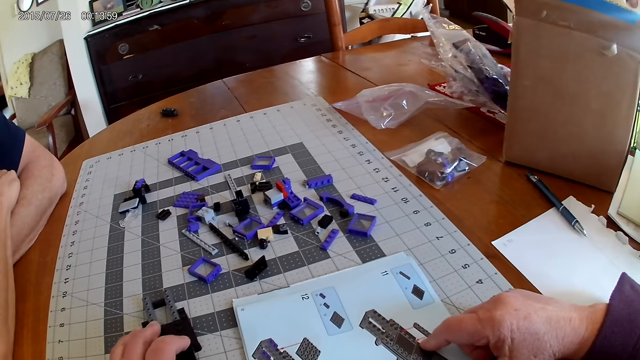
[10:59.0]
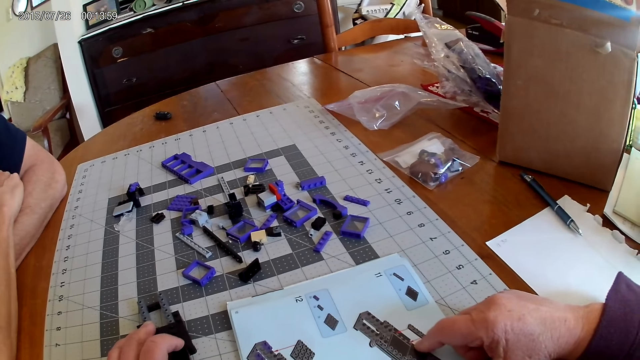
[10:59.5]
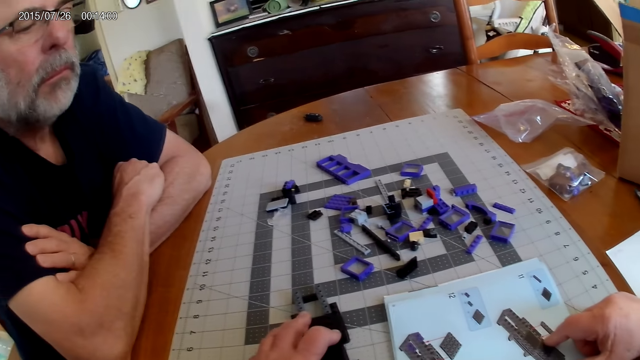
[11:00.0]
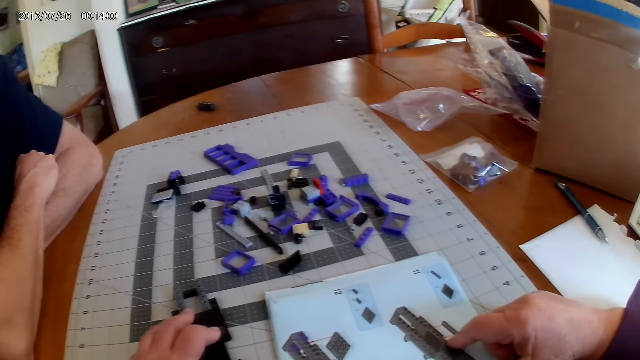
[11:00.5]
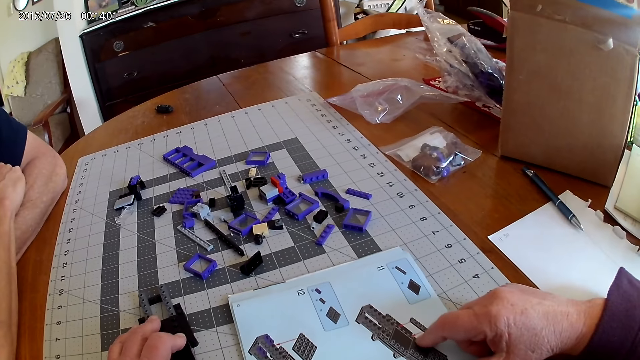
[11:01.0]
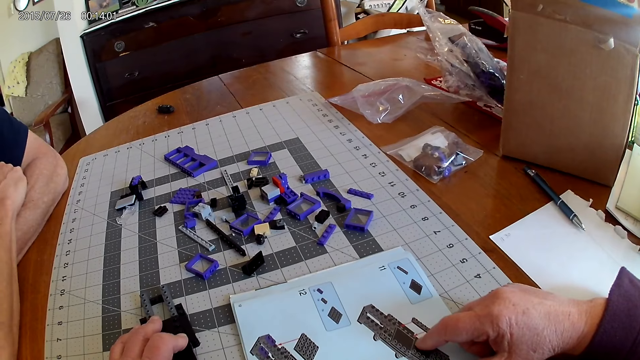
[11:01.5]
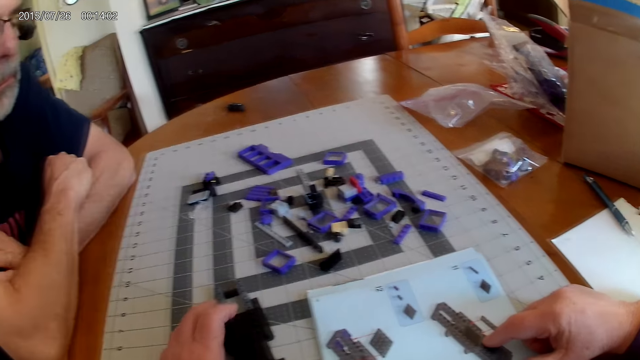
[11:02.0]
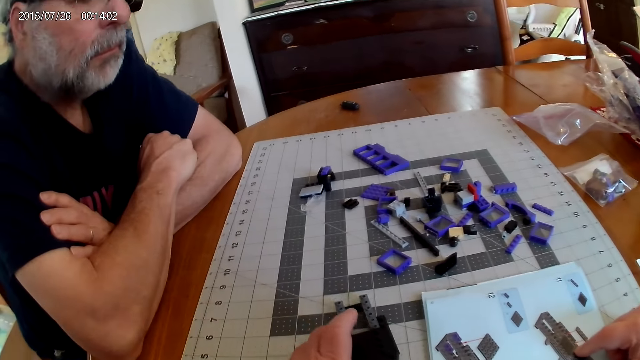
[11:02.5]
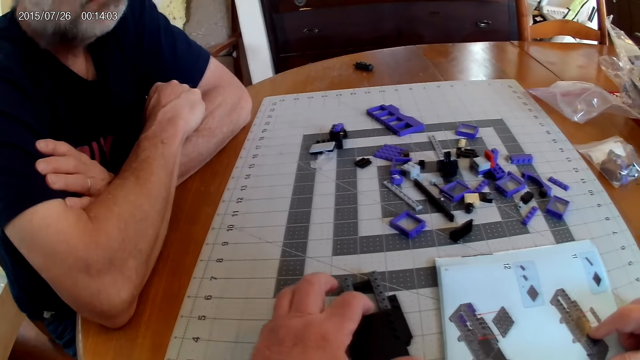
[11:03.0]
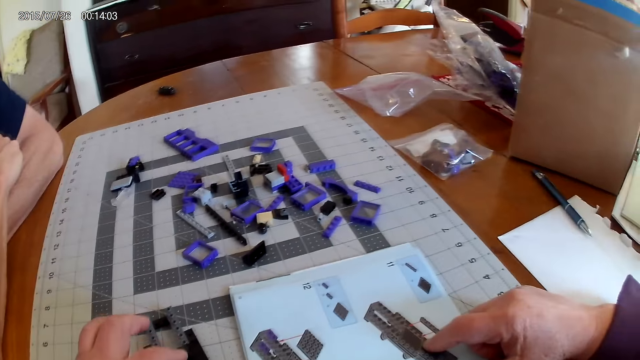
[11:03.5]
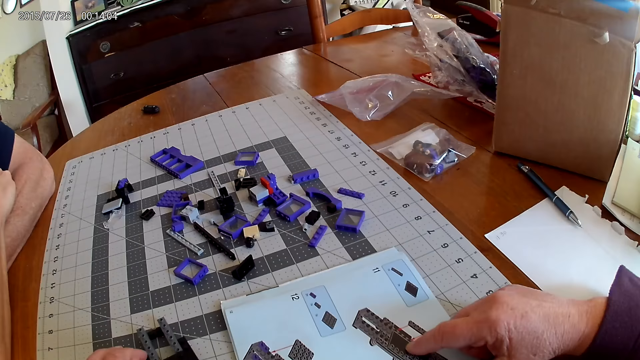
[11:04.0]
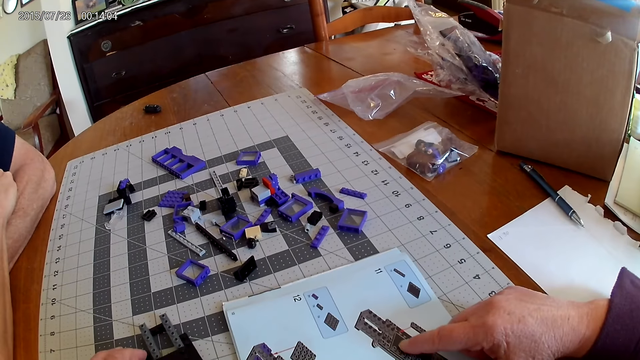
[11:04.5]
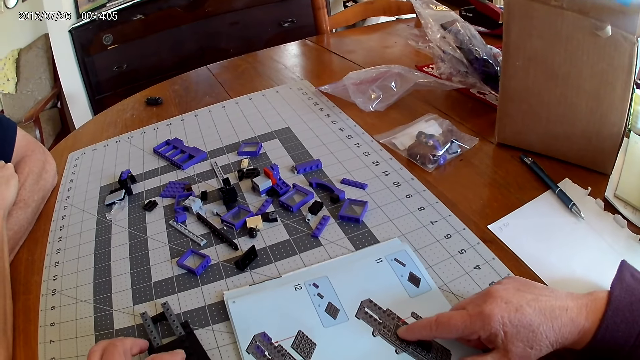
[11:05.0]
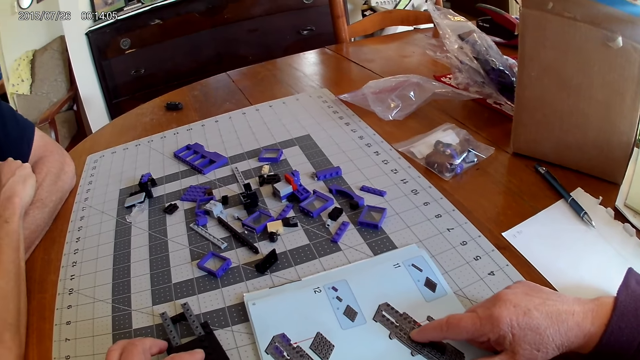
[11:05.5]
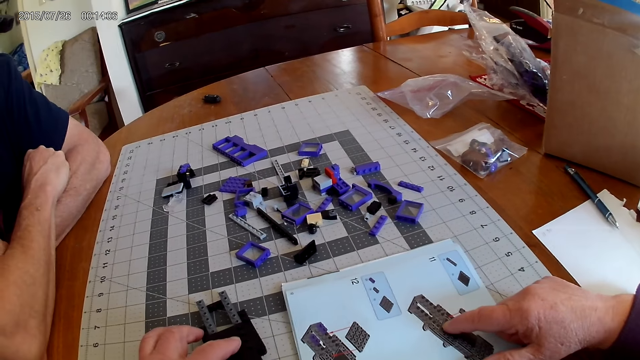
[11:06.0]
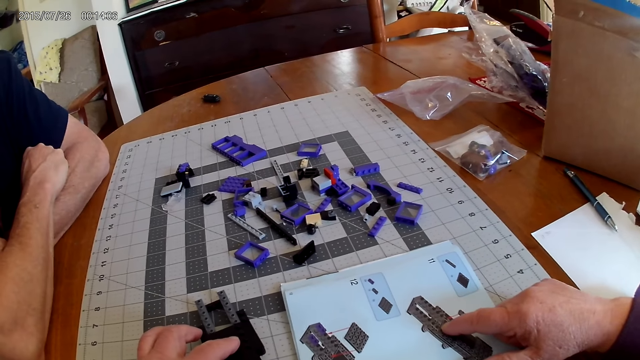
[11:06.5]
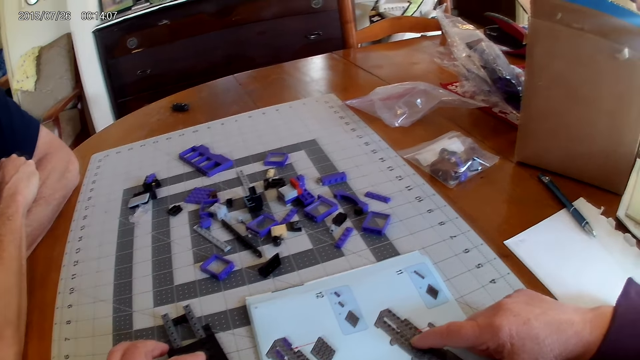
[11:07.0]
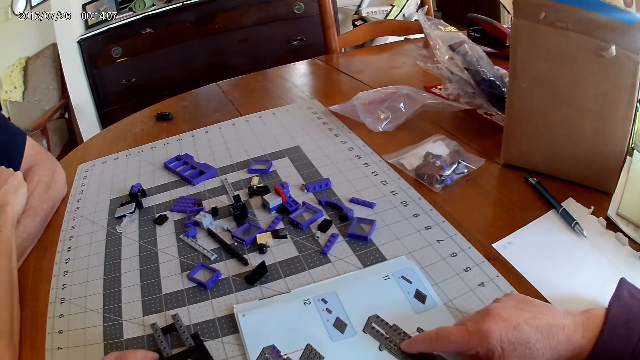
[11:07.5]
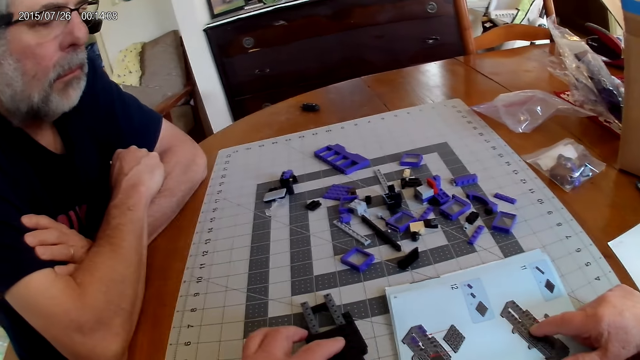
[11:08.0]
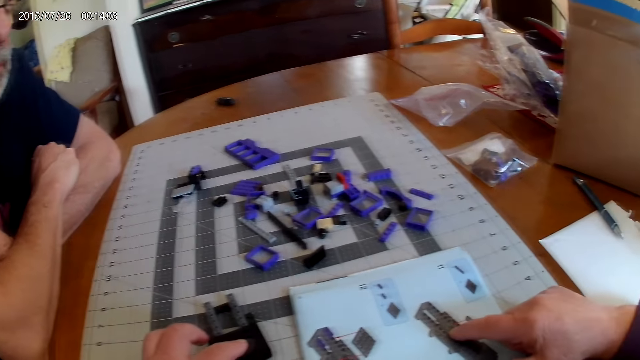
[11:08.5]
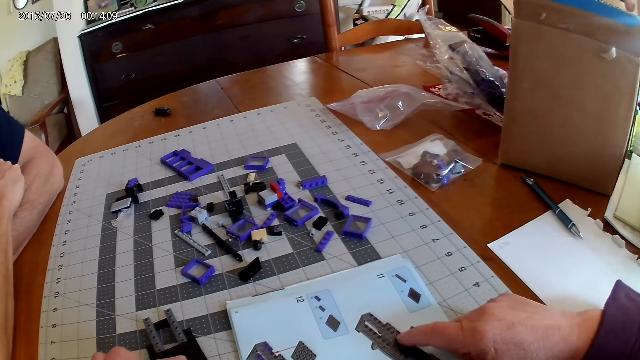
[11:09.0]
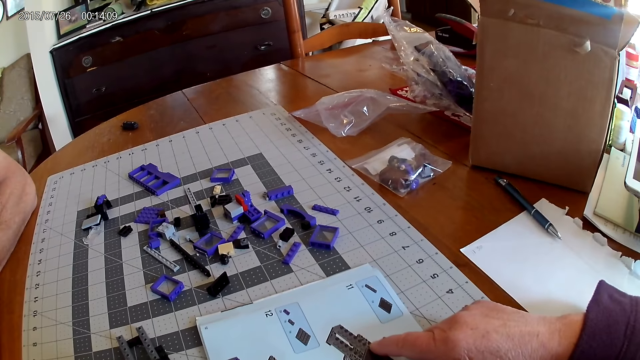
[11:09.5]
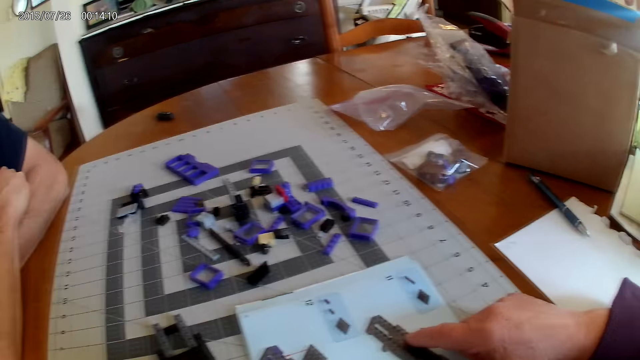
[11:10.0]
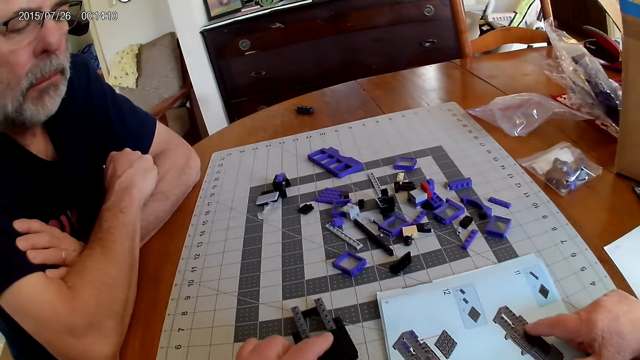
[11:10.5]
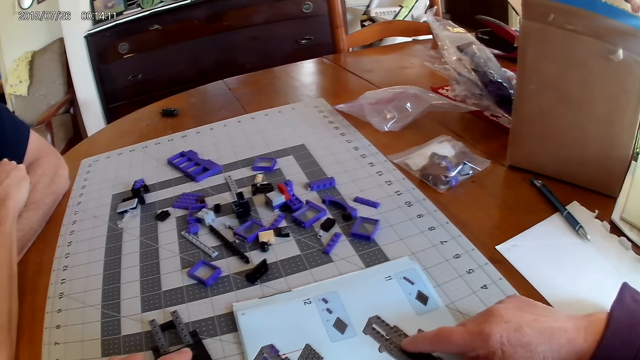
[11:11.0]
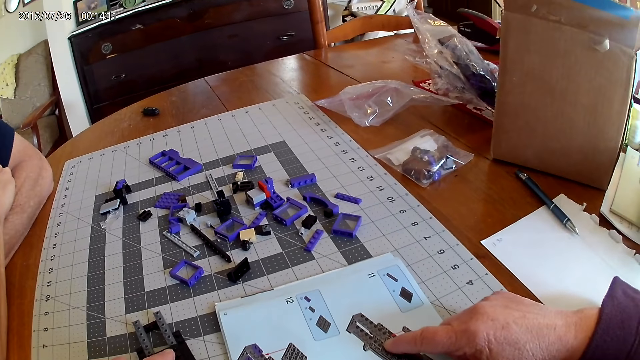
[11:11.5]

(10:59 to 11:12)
The camera wearer points at the instructional manual book.

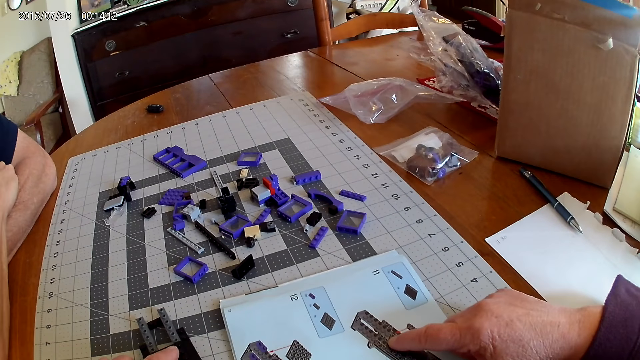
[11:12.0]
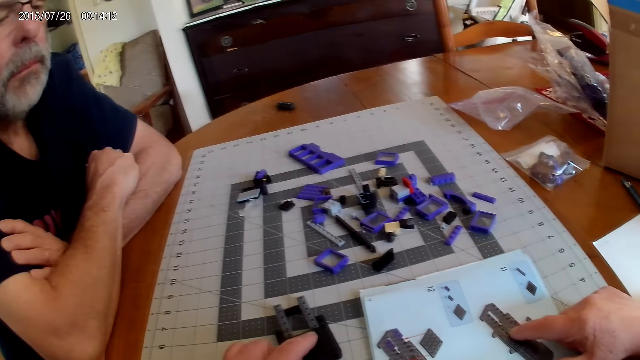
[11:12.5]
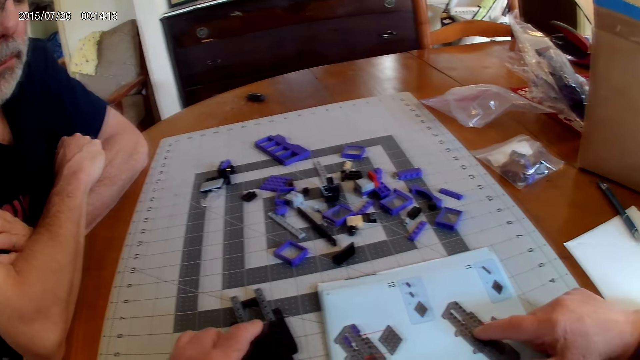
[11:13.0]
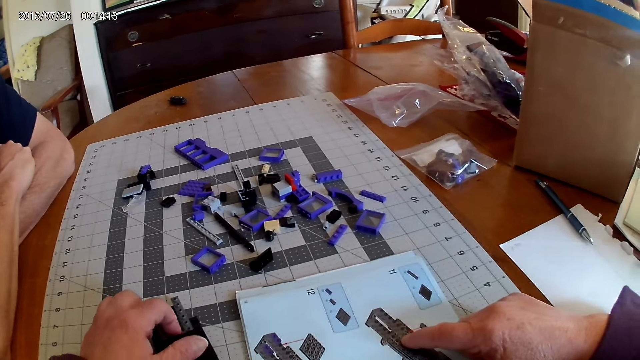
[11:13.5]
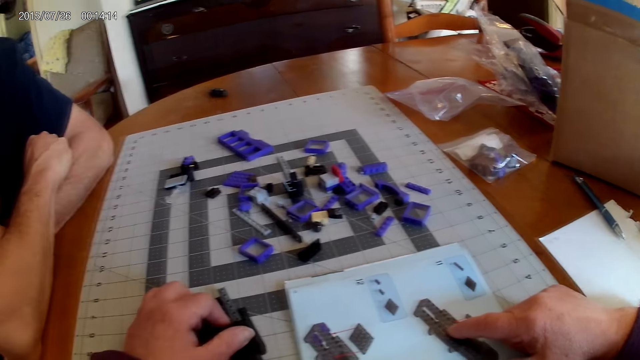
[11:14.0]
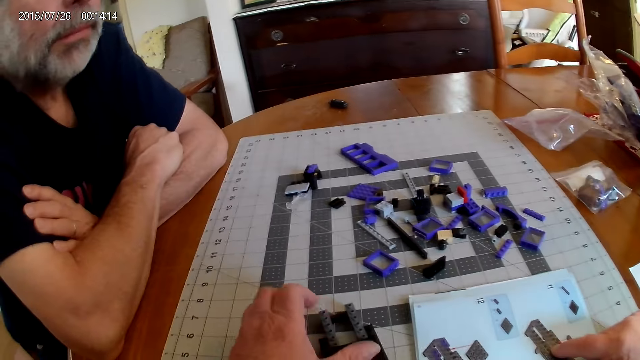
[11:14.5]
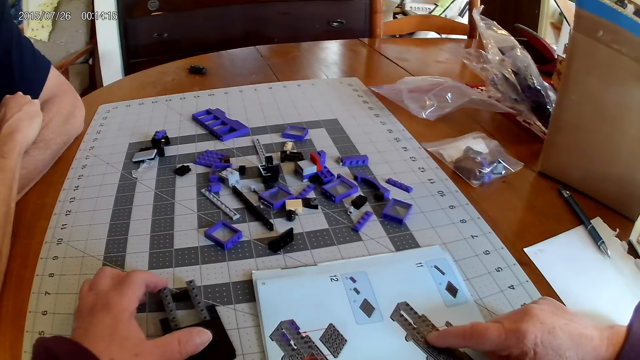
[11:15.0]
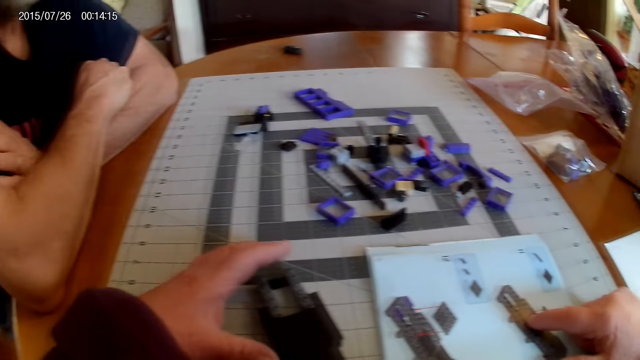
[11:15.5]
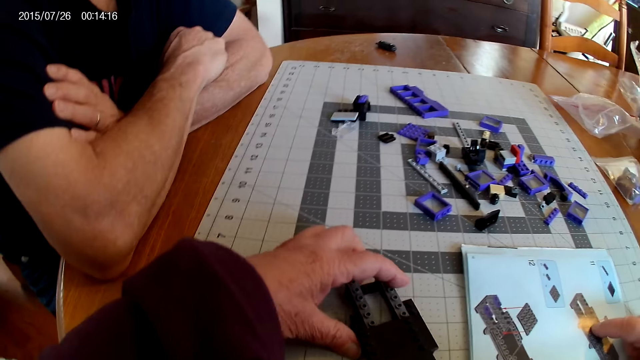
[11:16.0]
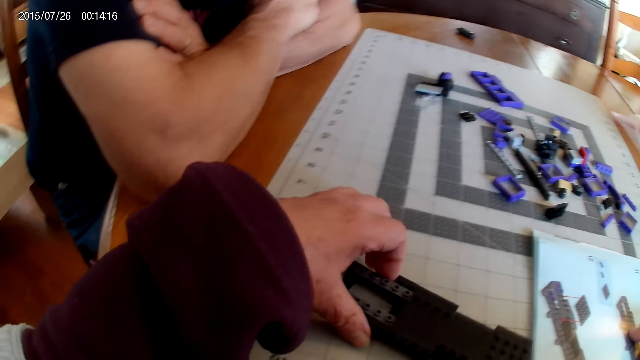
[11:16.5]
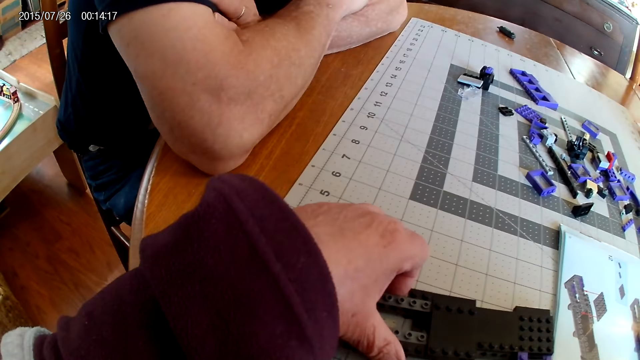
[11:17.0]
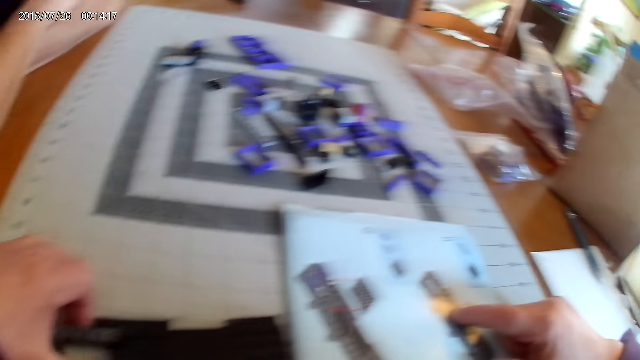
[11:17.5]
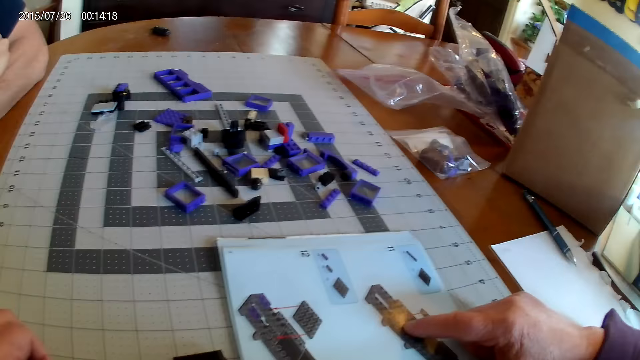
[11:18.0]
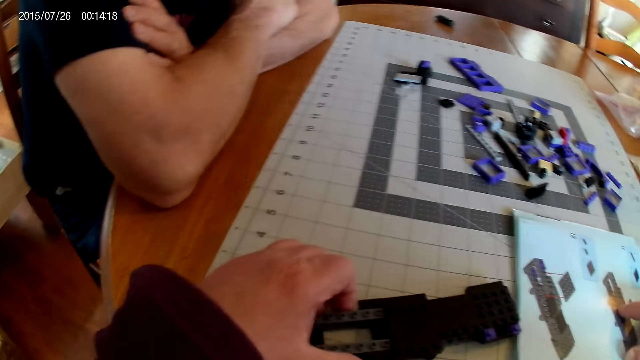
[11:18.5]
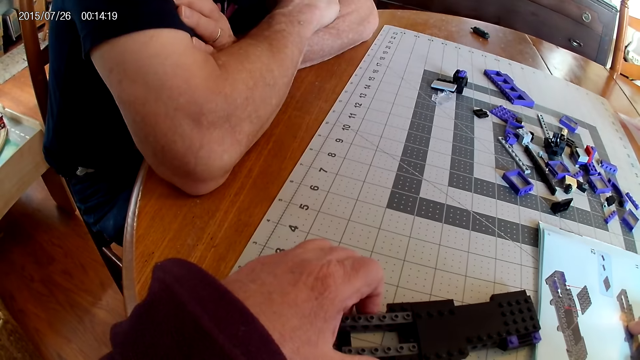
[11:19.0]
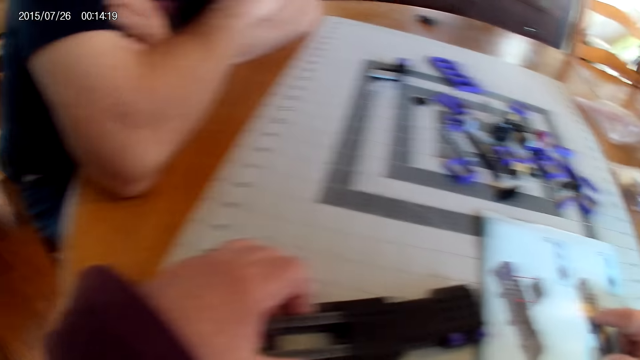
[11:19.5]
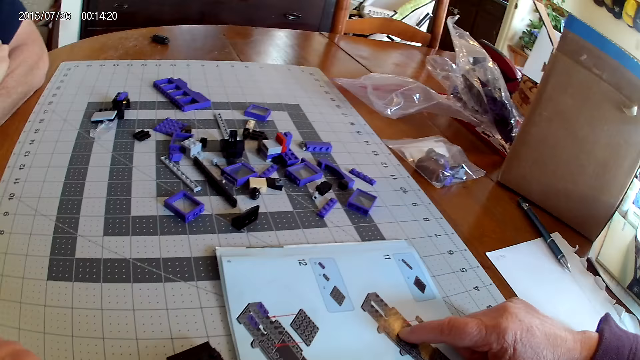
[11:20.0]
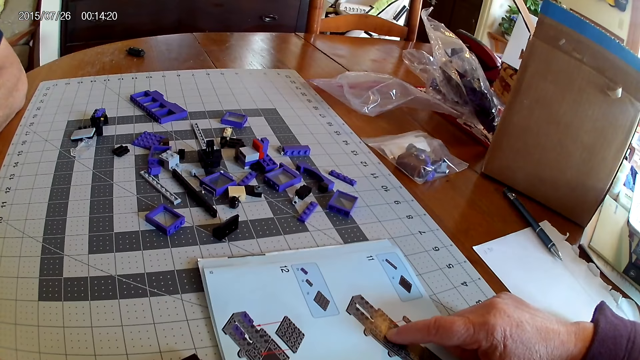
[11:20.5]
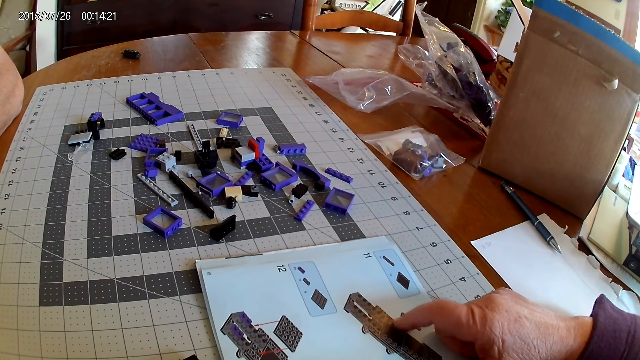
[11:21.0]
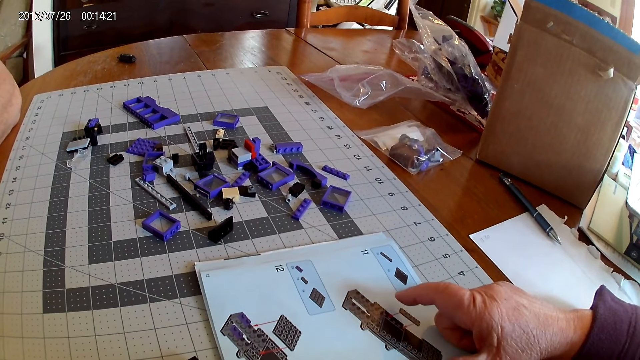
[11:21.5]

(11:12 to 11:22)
The camera wearer holds a plastic model.
